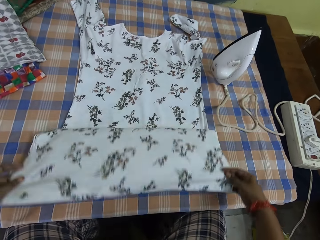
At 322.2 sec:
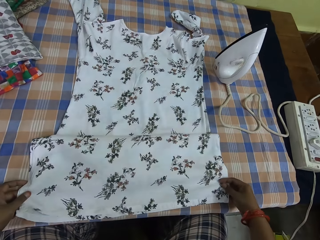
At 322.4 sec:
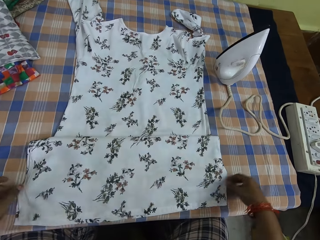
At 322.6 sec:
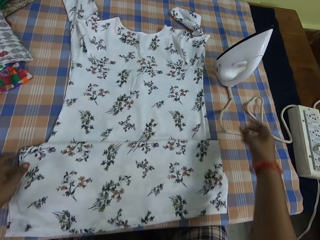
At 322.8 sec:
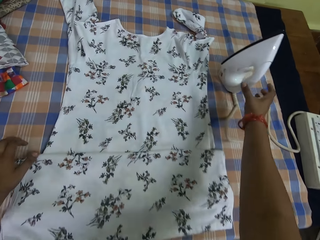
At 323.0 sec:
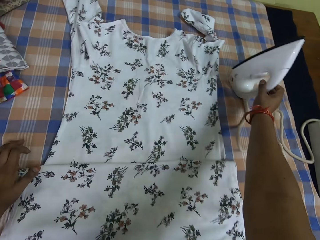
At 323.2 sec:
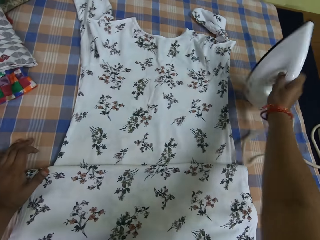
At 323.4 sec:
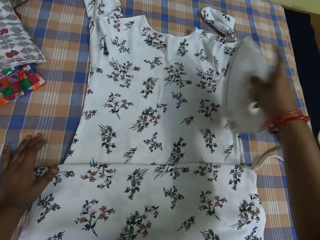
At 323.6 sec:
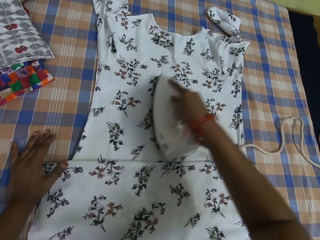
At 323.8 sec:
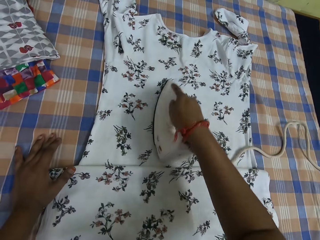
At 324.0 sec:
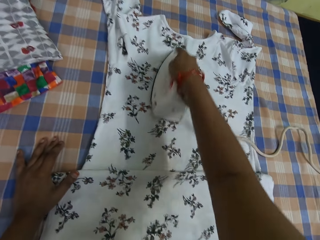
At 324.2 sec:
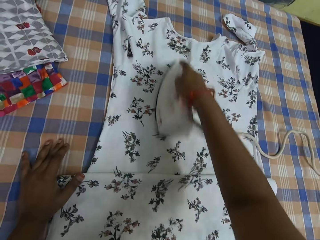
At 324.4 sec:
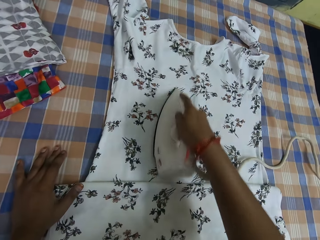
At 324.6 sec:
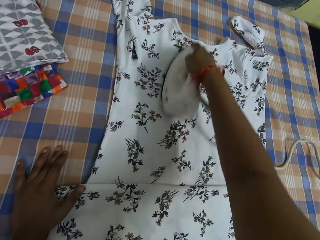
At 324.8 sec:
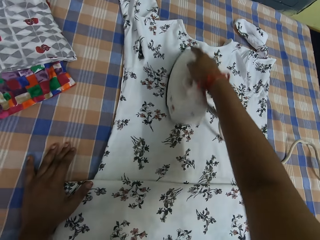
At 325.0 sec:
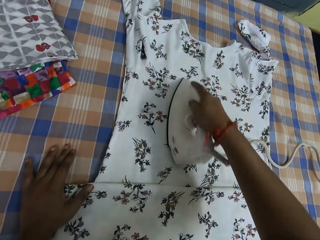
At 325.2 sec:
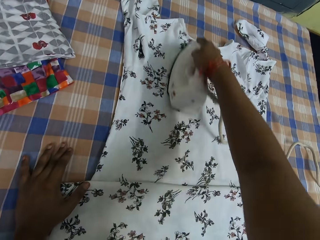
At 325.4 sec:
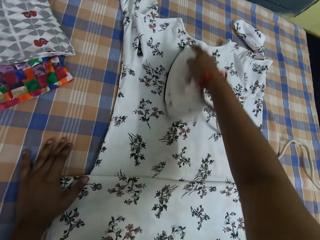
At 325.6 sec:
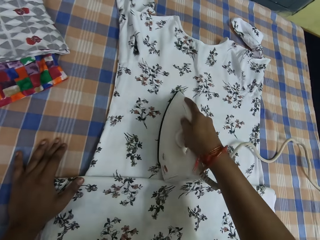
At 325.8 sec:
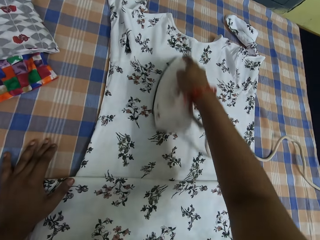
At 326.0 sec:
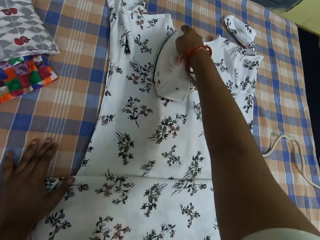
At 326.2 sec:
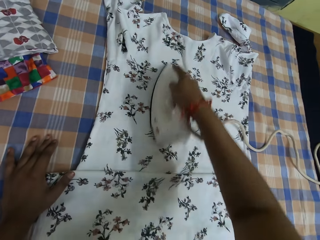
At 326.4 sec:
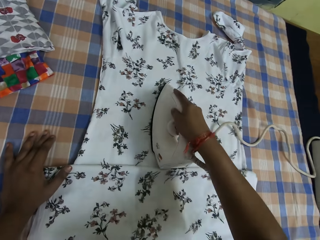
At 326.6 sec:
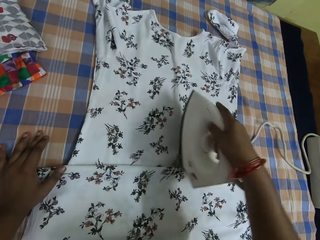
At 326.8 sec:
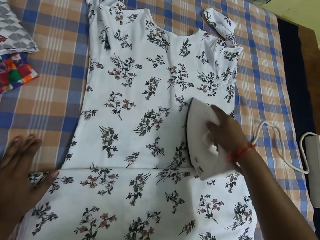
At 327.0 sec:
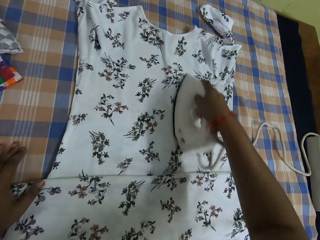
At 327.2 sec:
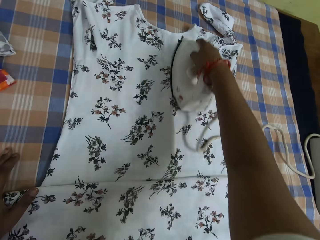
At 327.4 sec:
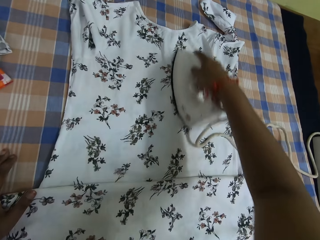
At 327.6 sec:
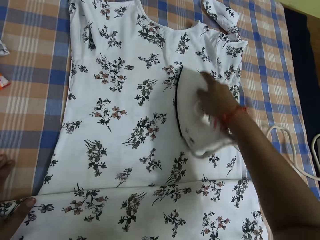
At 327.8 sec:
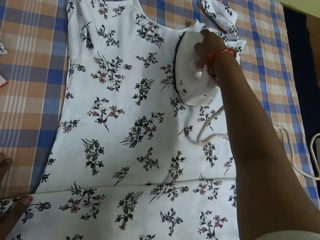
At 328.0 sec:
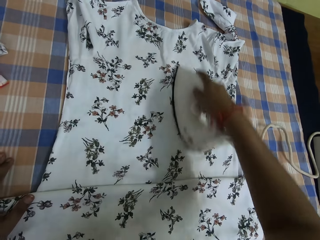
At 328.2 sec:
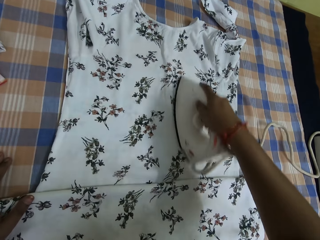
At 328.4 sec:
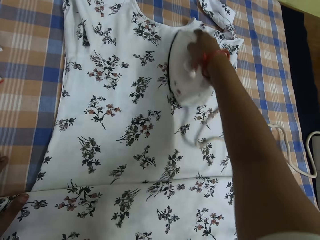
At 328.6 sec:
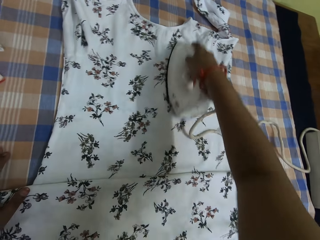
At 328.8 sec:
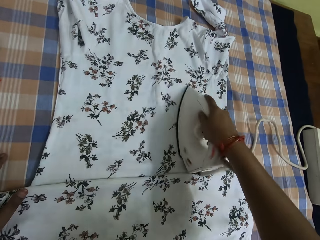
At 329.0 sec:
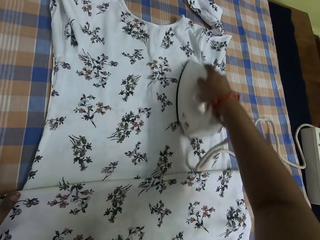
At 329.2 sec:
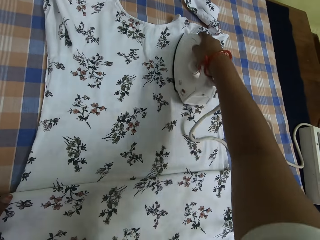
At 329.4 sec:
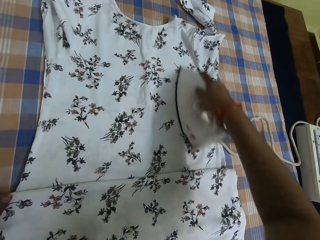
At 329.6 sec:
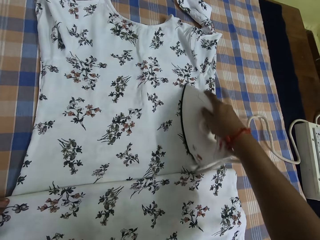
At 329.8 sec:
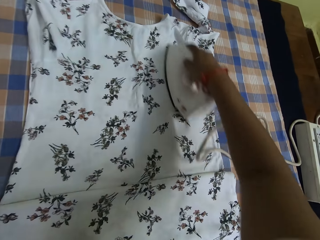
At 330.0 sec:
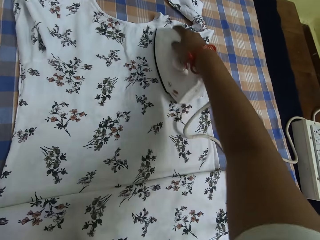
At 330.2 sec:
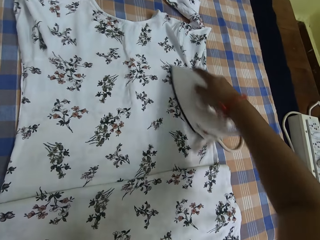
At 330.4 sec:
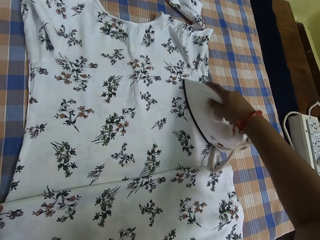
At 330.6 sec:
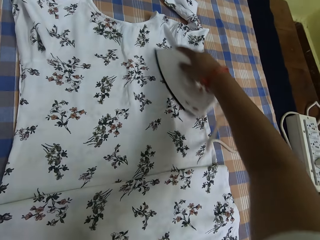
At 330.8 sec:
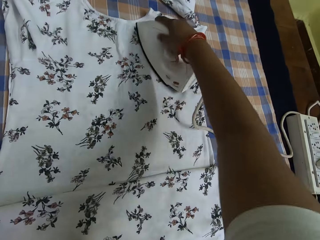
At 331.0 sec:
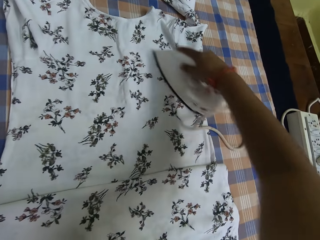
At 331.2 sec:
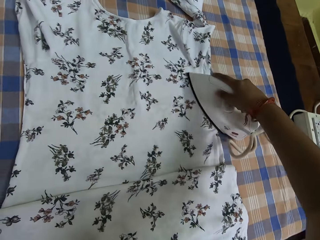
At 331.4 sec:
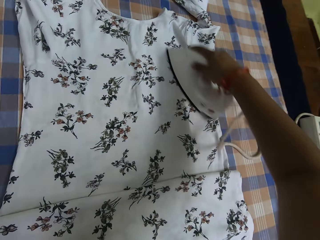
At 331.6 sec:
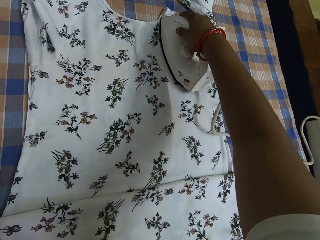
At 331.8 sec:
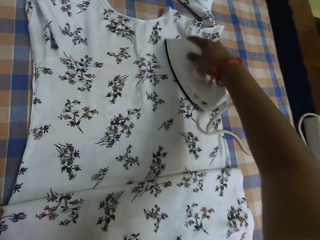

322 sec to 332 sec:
The camera wearer folds the cloth. He picks up the iron box. He smoothens the cloth on the table with the pressing iron in his right hand.

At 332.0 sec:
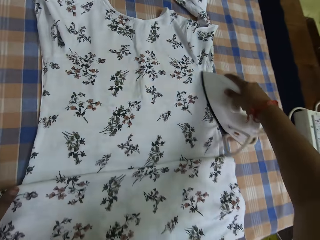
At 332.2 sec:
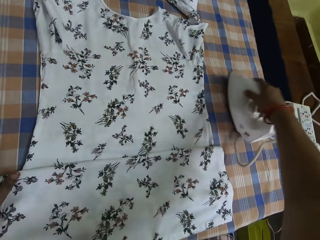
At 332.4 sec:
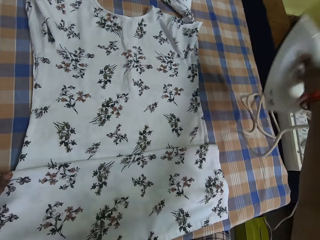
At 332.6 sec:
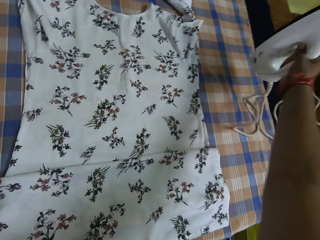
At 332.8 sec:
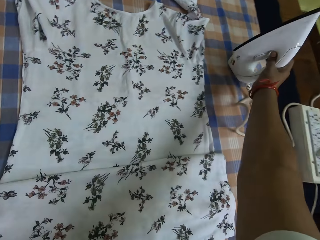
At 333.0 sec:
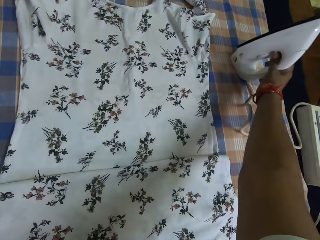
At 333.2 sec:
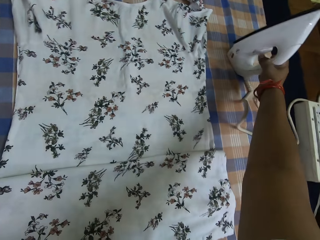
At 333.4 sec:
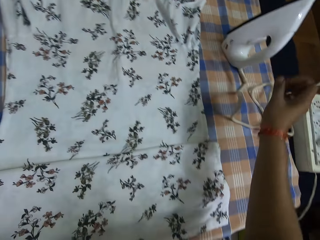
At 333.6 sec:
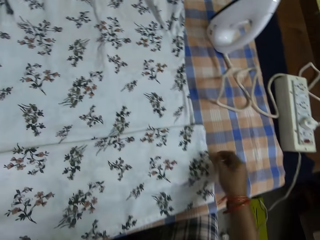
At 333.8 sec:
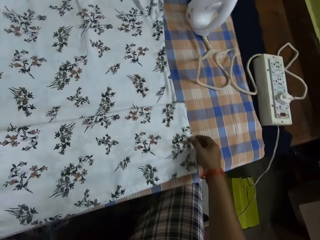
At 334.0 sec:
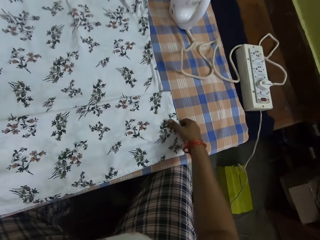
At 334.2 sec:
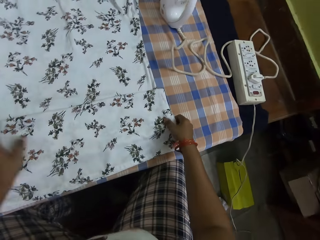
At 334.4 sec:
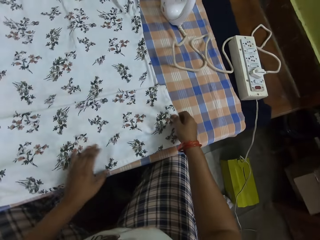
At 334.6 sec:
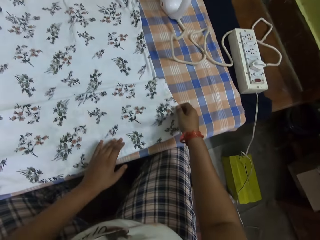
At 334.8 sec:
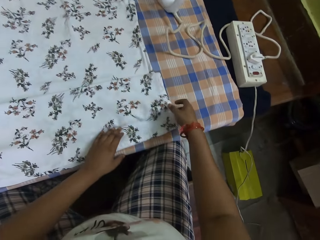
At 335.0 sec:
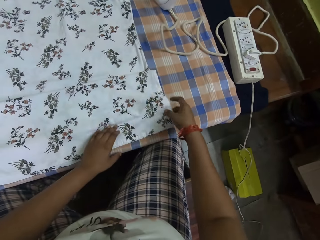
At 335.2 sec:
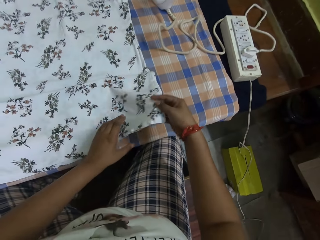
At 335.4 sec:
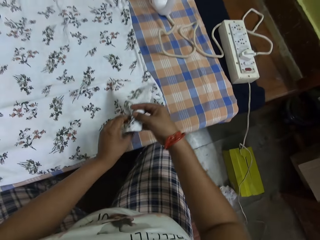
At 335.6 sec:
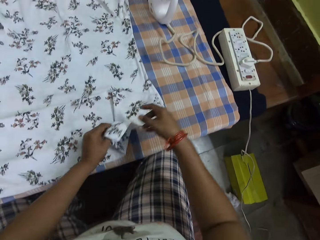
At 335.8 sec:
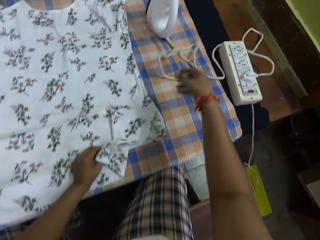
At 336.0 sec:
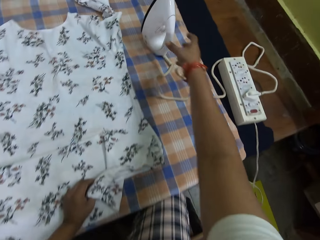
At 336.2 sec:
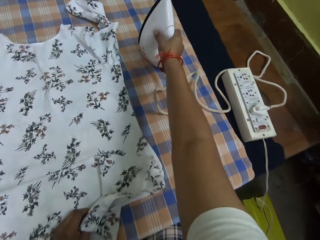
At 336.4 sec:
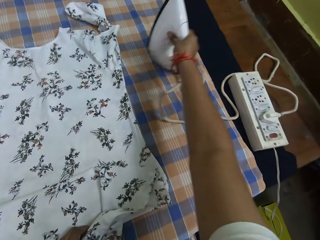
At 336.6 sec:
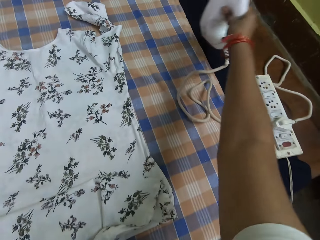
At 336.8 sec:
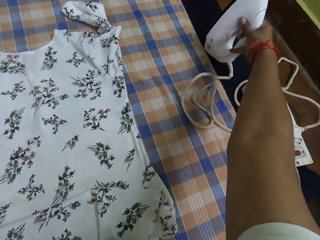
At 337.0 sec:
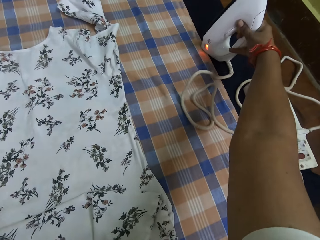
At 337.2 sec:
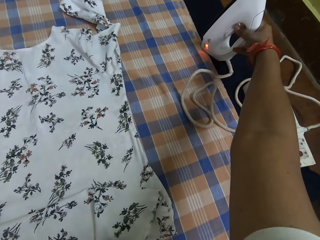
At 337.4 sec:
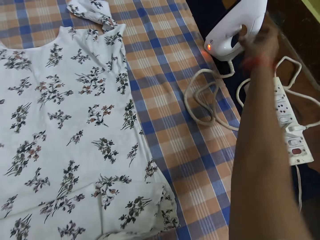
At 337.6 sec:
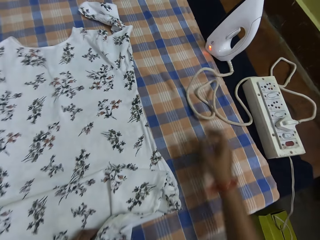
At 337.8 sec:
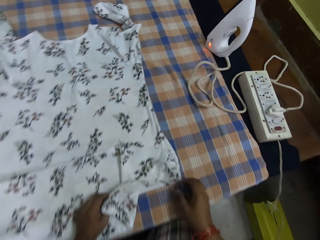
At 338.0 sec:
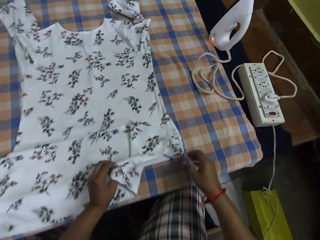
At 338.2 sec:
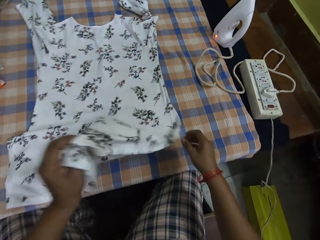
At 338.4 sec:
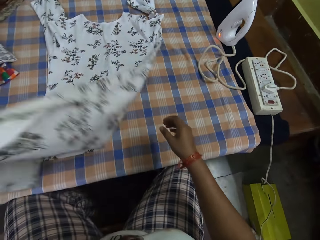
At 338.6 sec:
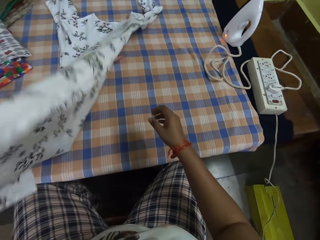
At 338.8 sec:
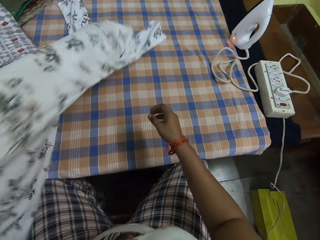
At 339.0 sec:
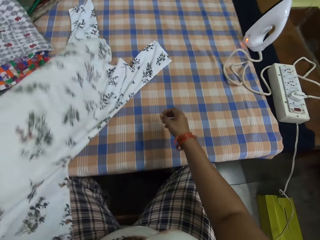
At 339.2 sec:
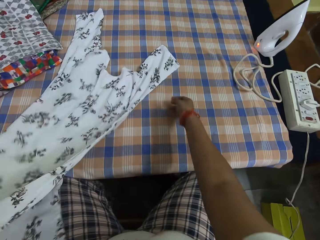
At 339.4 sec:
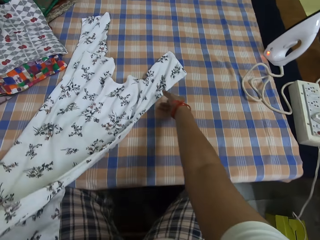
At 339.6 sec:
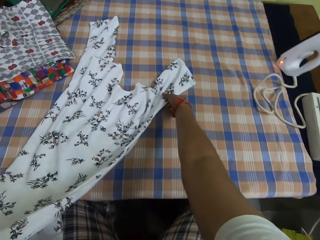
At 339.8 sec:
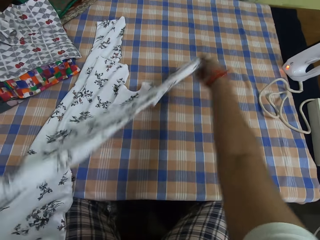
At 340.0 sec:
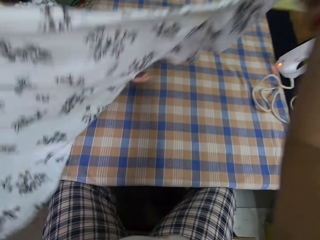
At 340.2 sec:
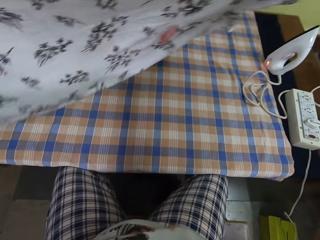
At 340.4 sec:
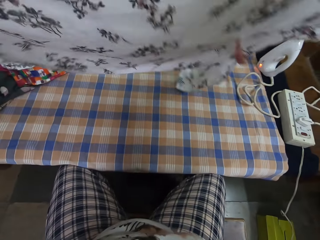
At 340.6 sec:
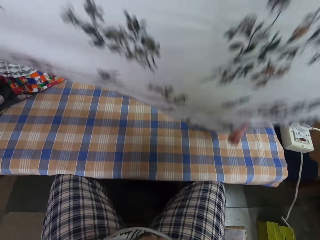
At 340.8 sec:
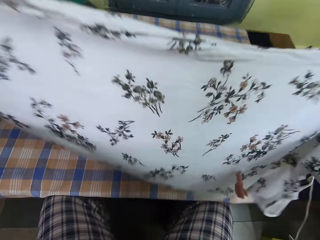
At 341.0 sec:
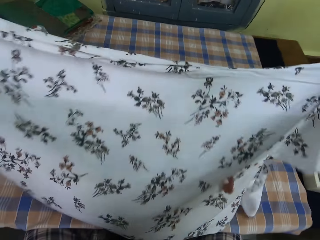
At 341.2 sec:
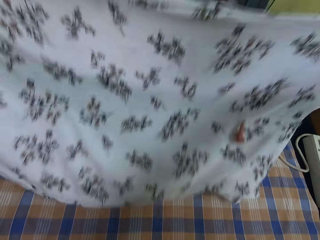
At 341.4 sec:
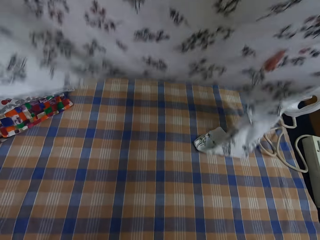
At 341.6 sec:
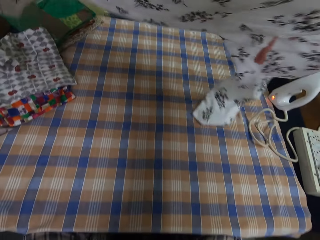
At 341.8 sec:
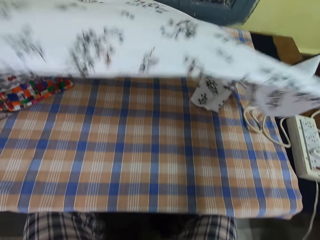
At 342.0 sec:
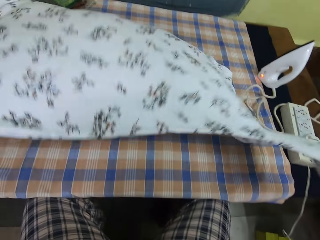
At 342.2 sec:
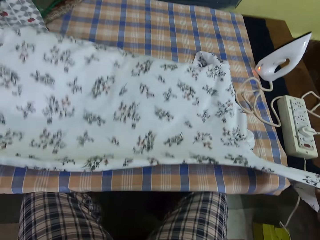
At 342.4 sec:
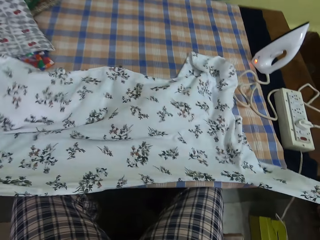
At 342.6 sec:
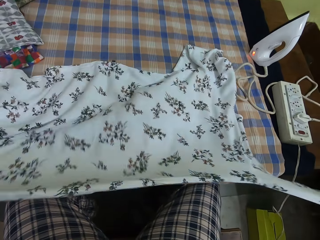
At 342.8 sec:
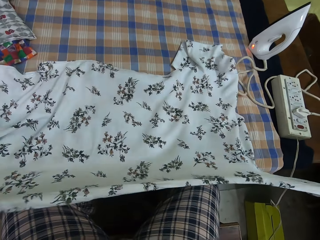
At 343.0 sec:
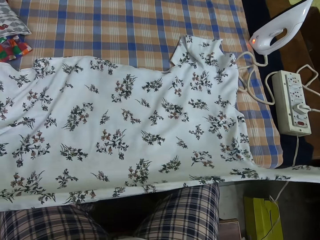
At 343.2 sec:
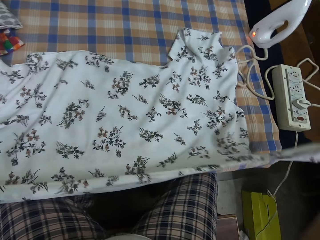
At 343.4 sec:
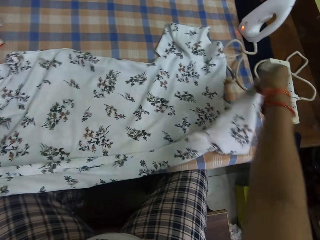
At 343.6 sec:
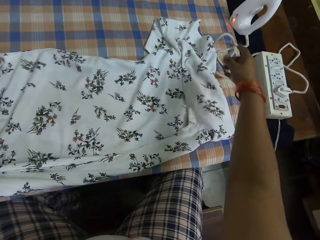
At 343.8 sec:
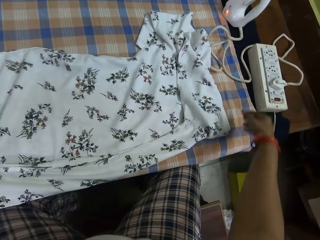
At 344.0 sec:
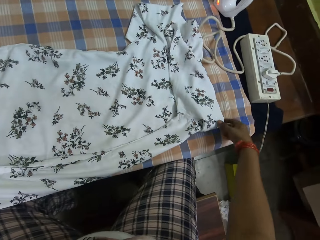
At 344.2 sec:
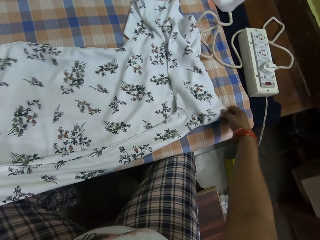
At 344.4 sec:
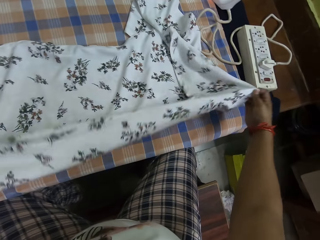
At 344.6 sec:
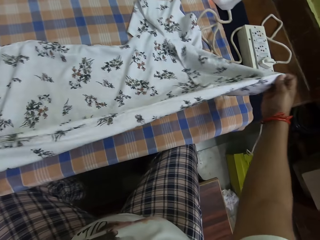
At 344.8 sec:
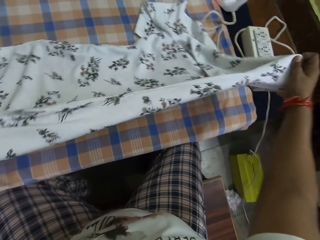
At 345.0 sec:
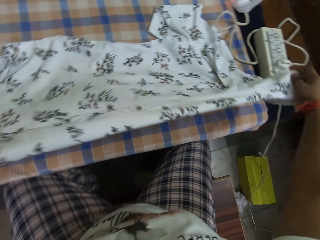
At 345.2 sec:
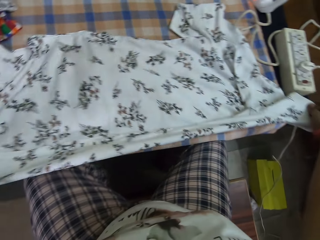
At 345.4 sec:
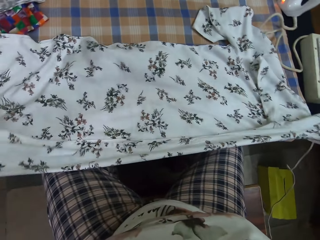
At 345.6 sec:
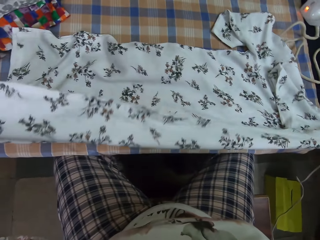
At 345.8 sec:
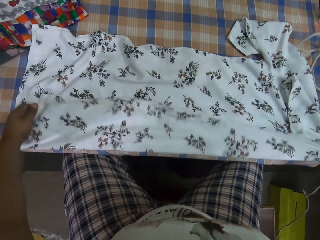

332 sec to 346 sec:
The camera wearer lifts the iron box. He places the iron box on the table. He holds the cloth and stretches the cloth. He picks up the iron box. He pushes the iron box. He holds the cloth and stretches the cloth. He lifts the cloth. He adjusts the cloth on the table with both his hands. He places the cloth on the table. He stretches the cloth. He folds the cloth. He pulls the cloth.
